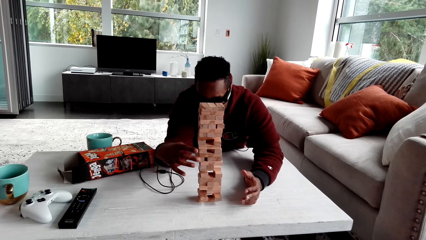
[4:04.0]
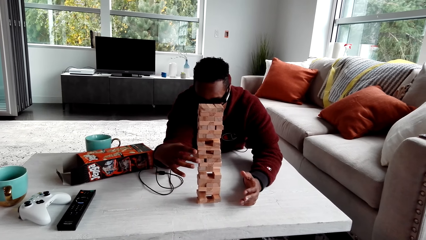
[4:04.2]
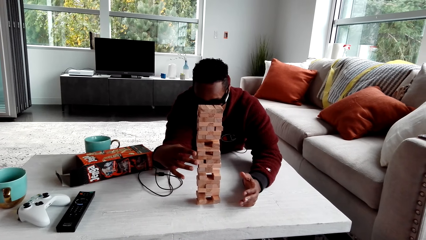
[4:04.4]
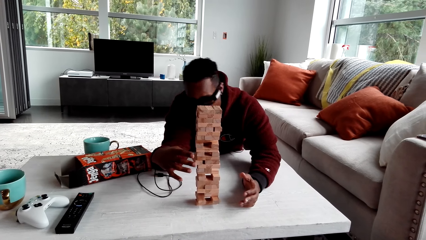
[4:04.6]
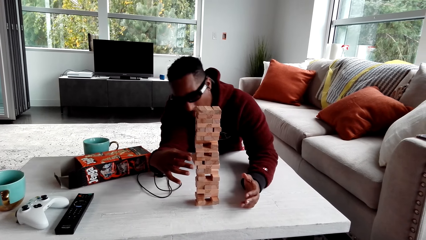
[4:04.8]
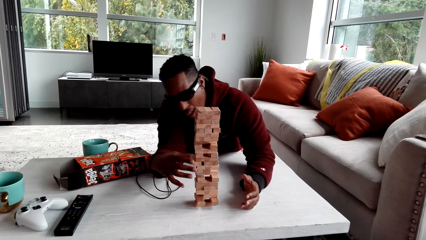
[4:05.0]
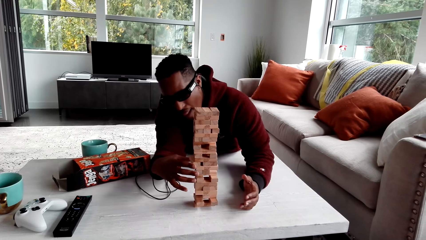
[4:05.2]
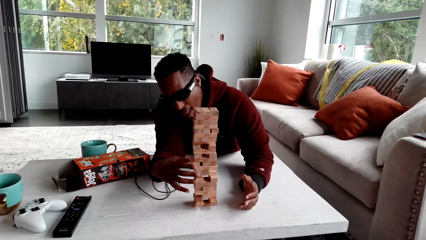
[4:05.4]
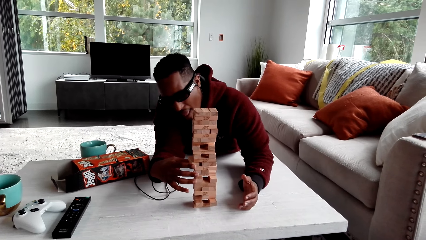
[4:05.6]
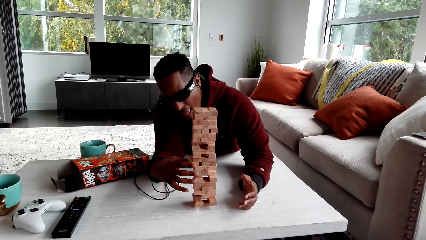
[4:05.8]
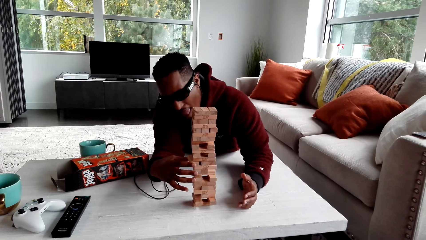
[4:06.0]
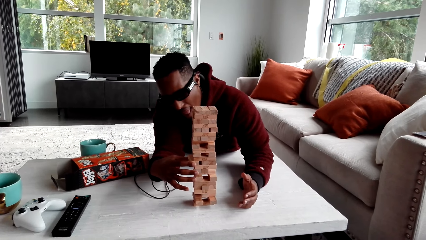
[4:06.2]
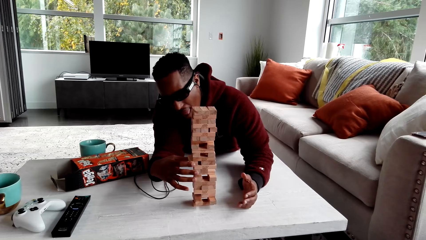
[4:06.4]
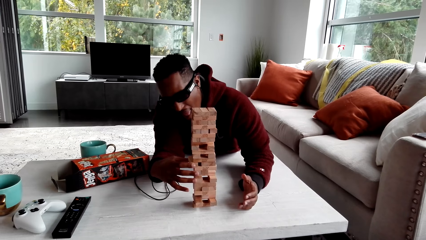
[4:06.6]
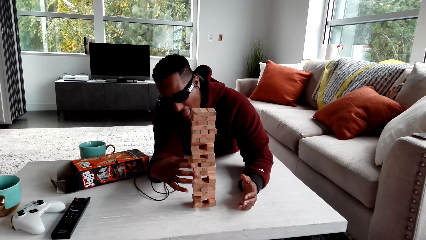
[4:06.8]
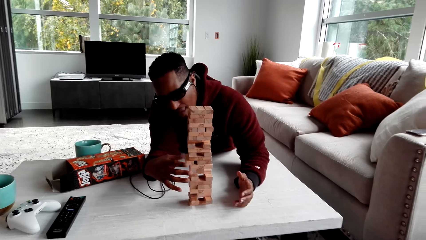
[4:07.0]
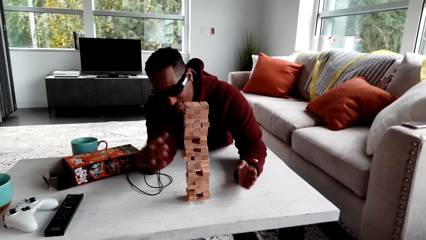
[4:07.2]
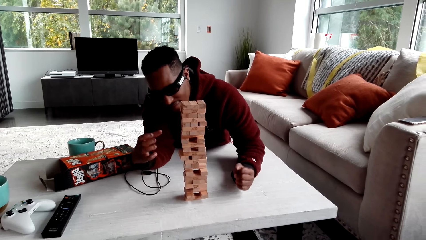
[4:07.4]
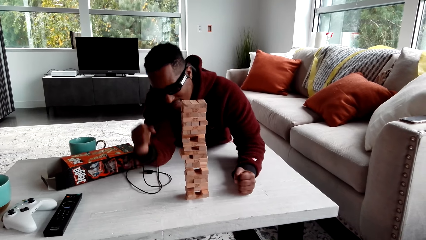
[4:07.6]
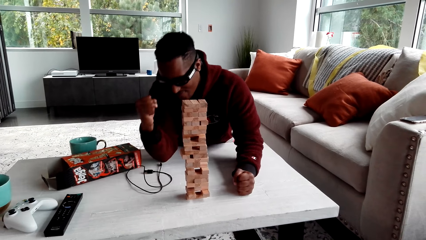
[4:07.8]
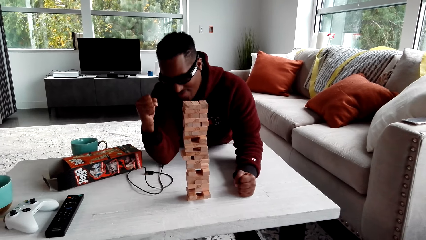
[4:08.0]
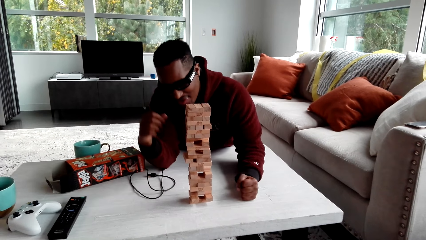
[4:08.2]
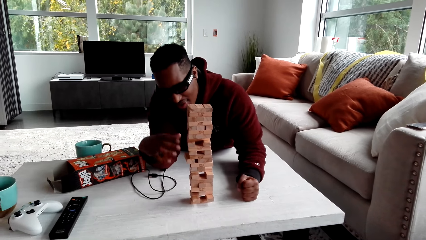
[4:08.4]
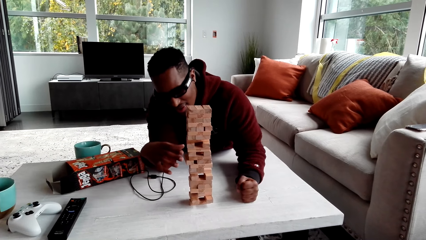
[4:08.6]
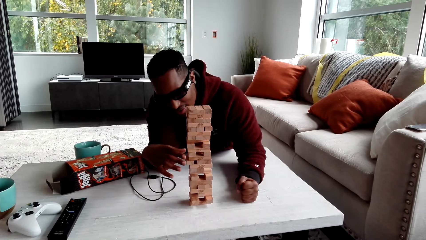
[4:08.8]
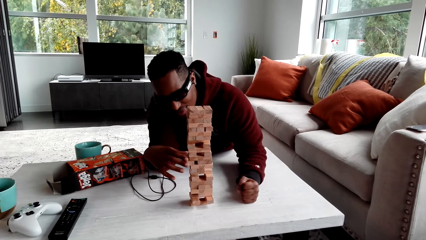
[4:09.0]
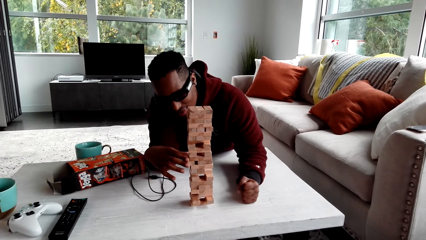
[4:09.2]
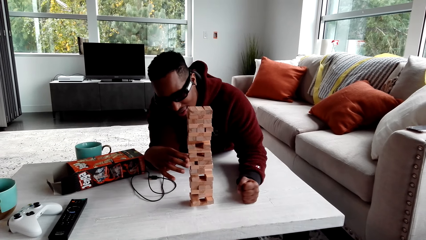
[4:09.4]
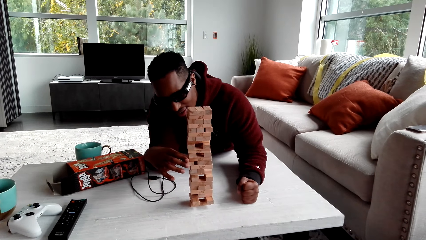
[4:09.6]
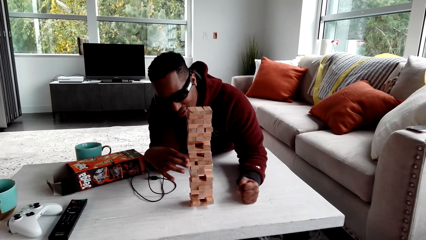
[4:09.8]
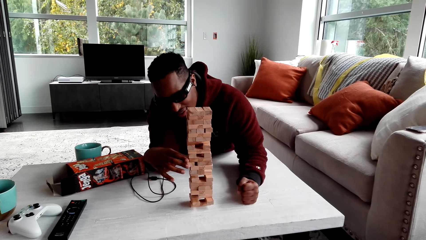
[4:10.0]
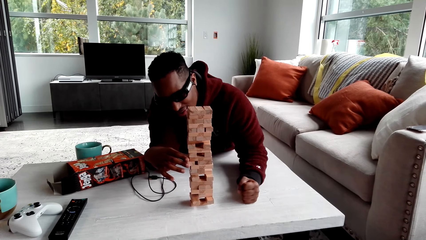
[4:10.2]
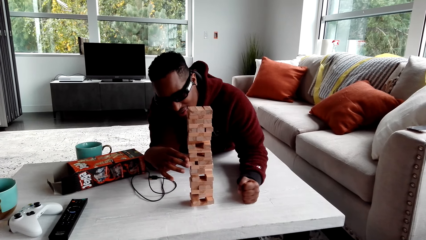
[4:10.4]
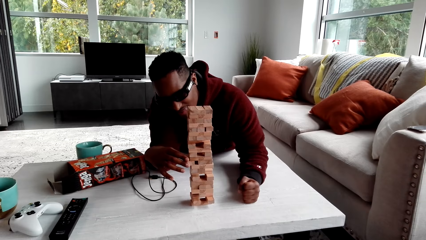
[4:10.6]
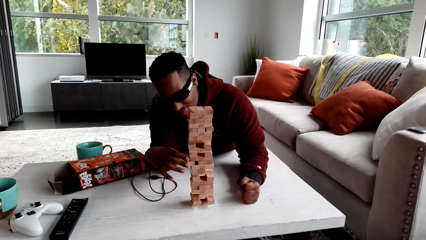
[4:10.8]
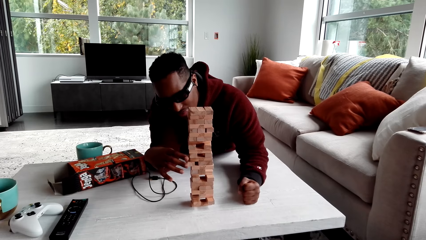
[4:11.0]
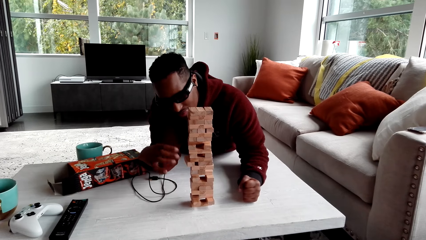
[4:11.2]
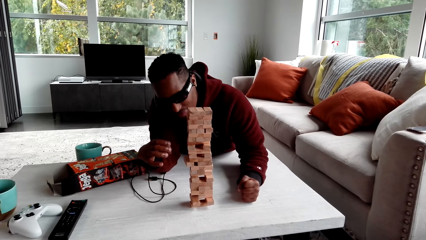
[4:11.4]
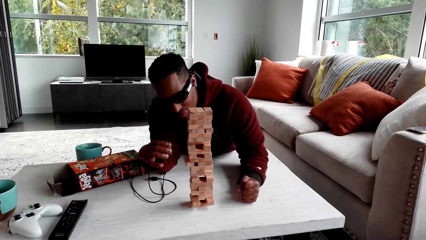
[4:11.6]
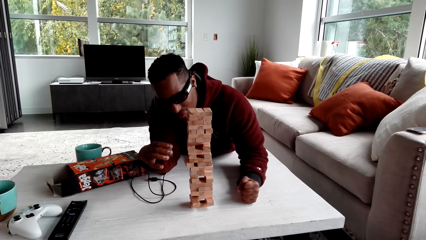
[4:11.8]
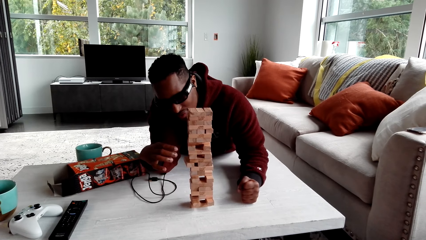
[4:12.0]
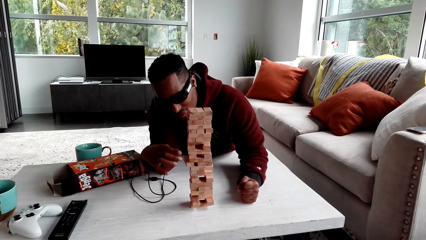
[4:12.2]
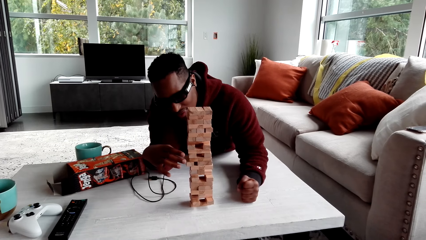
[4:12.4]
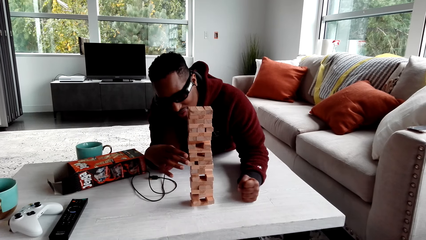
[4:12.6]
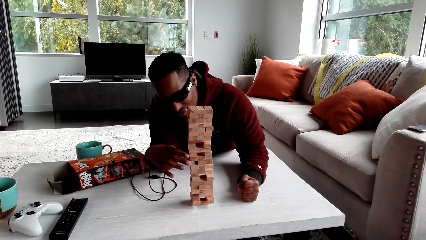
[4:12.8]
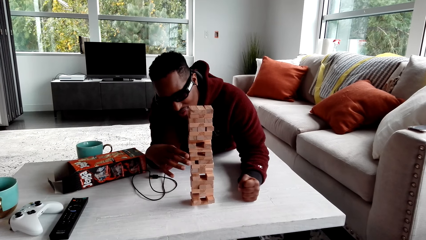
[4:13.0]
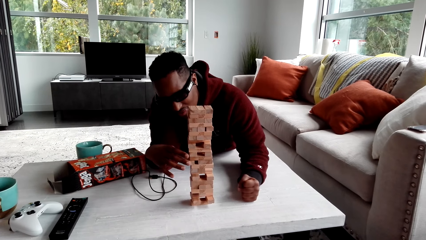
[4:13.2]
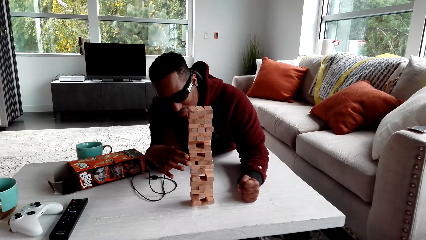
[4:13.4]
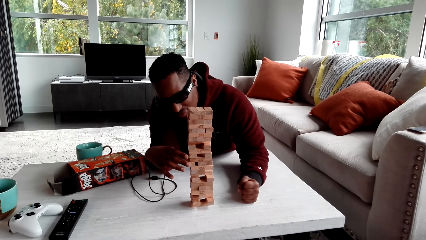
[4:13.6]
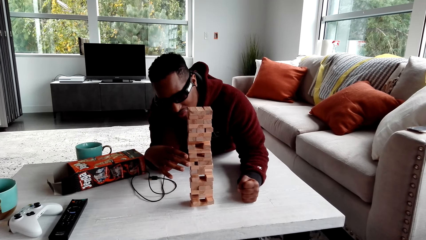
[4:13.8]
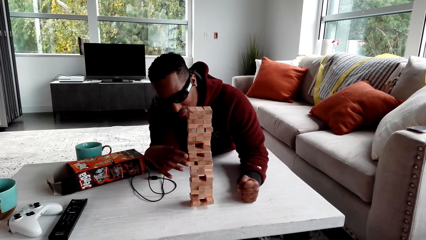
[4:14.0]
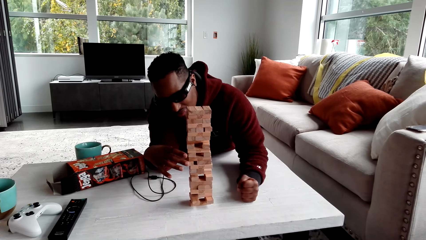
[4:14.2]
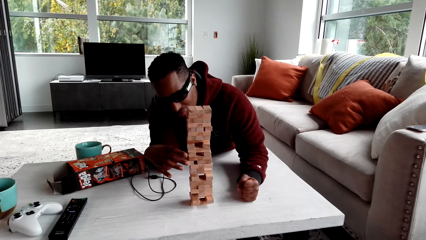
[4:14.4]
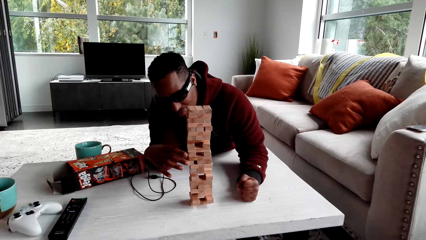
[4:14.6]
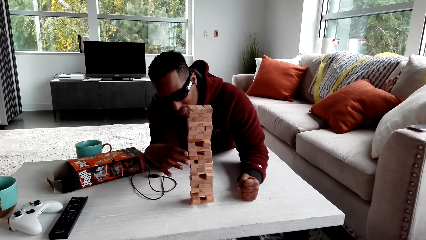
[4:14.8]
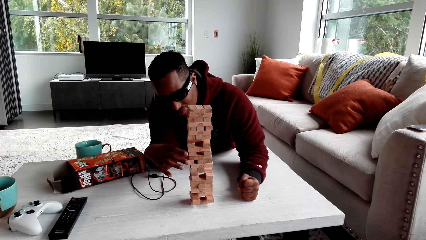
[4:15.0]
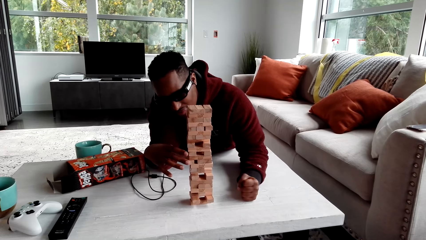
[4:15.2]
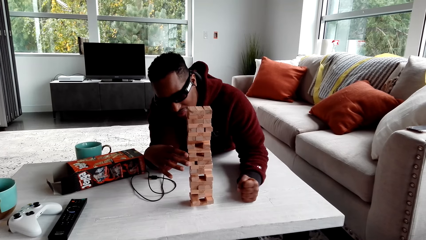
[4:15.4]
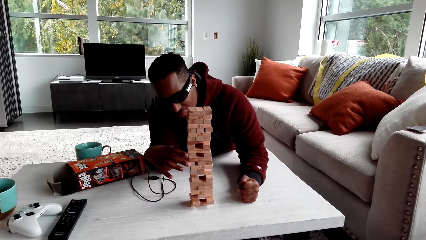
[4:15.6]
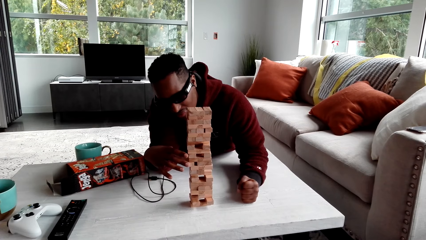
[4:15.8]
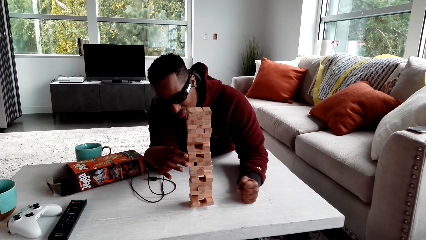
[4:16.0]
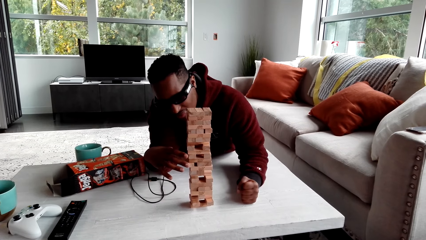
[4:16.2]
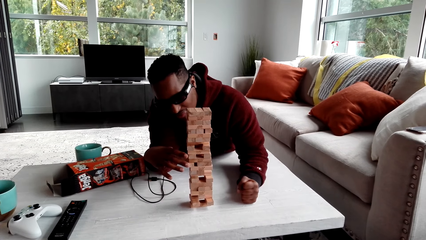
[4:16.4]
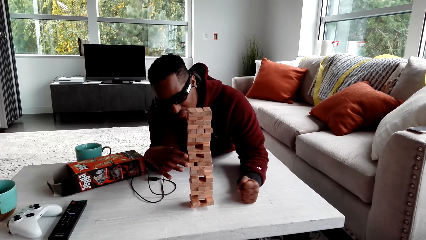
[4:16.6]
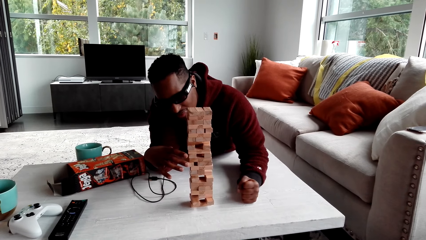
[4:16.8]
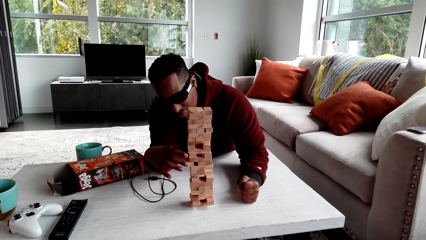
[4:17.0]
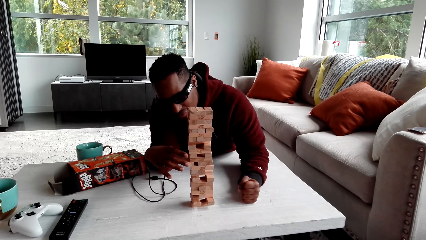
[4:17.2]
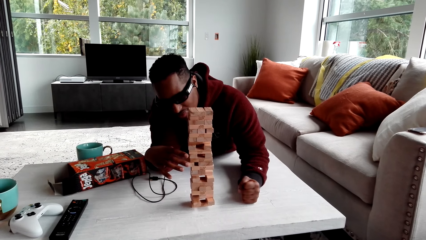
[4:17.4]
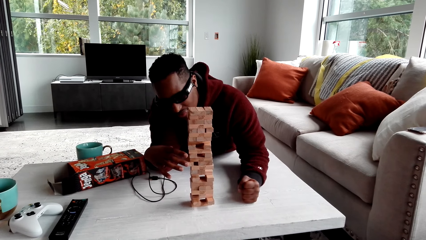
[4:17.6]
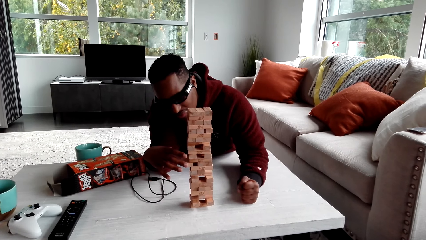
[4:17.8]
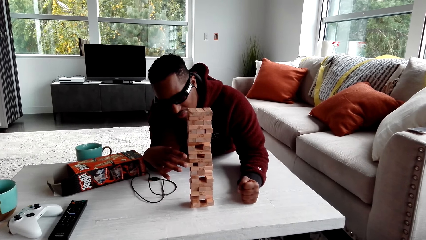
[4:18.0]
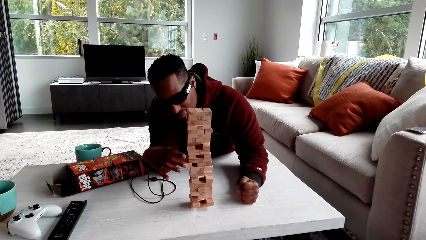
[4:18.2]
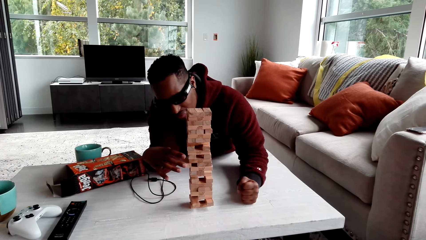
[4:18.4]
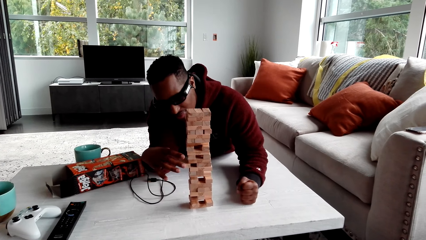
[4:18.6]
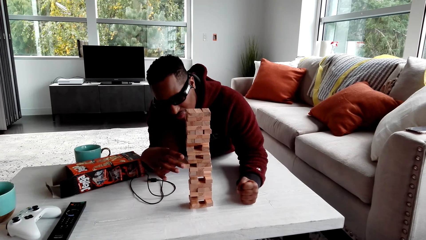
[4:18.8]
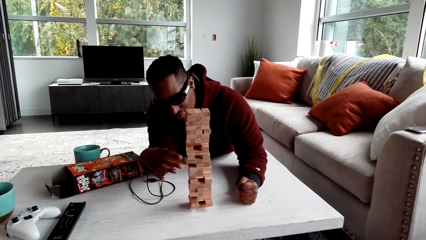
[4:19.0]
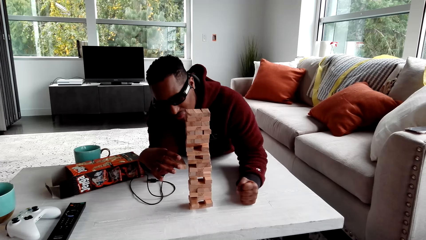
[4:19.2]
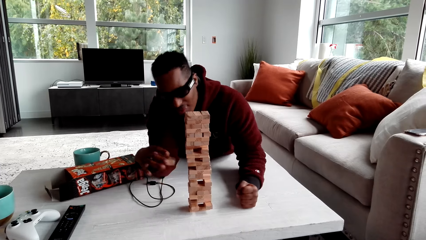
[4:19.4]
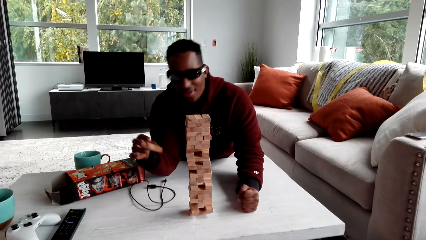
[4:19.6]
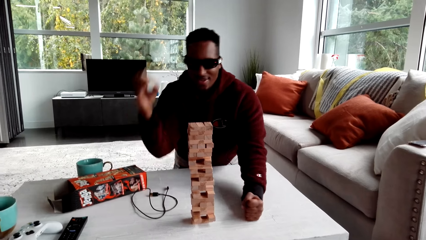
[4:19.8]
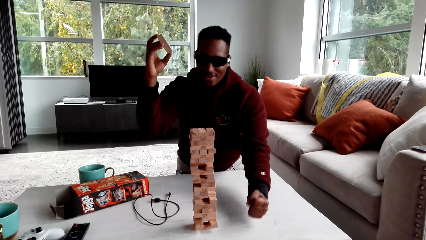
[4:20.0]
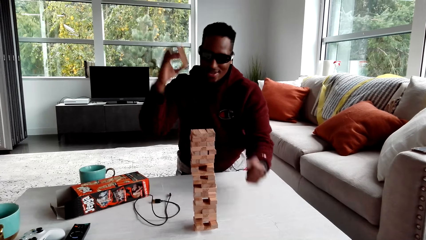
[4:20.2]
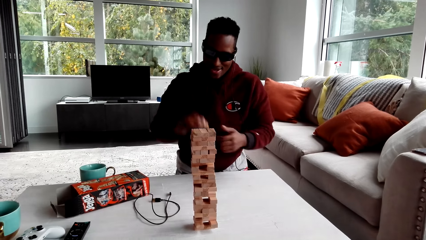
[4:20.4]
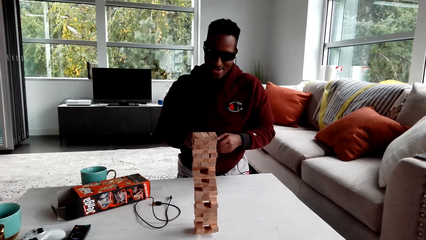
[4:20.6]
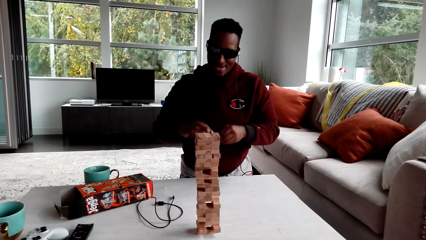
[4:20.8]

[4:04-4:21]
A person removes a jenga block. The person removes a jenga block again. The camera wearer looks around.
